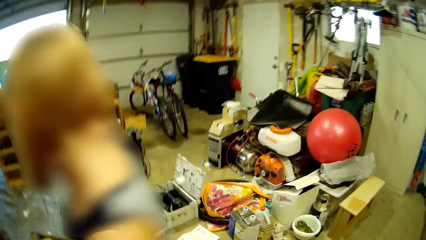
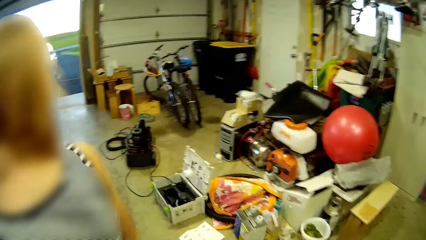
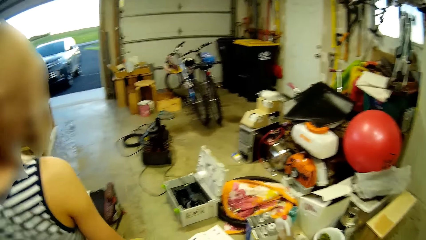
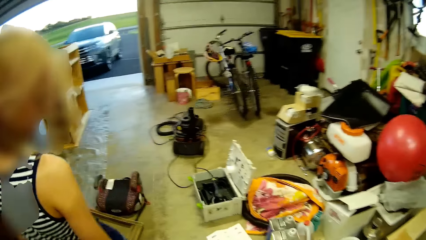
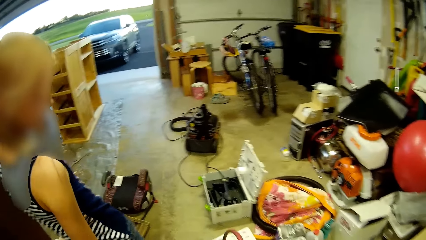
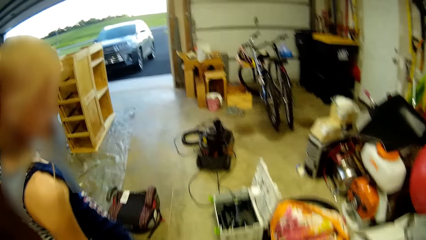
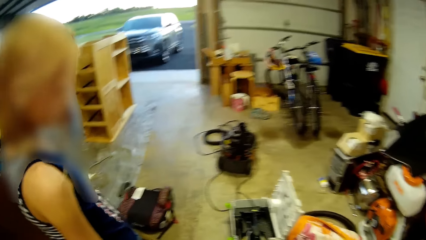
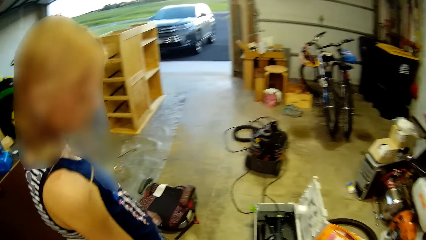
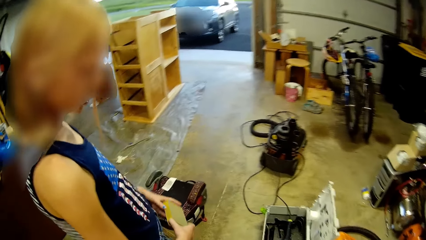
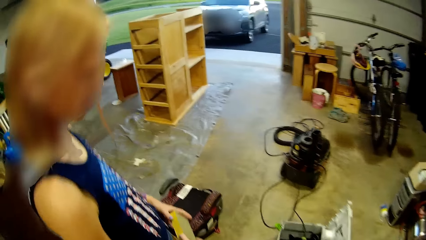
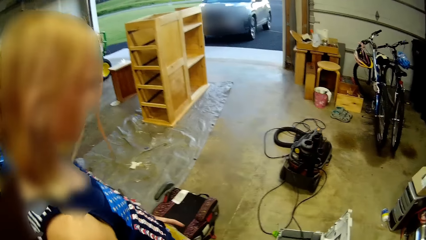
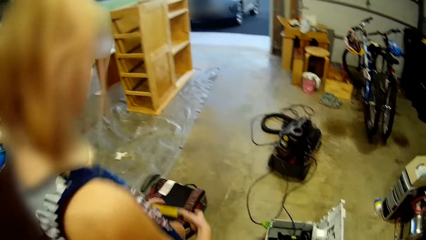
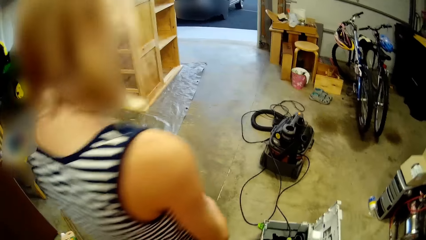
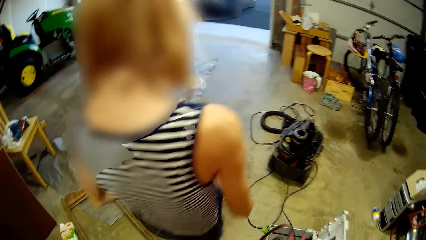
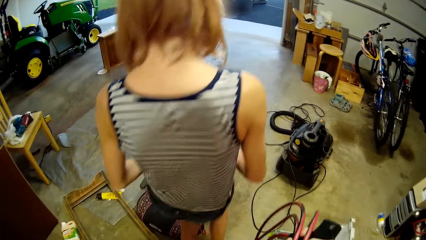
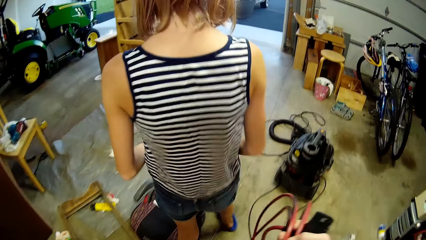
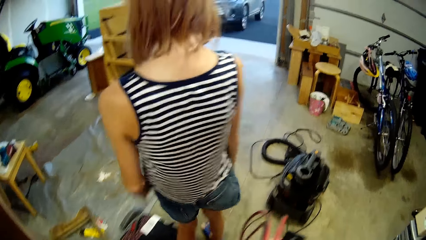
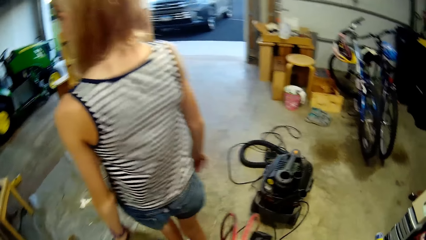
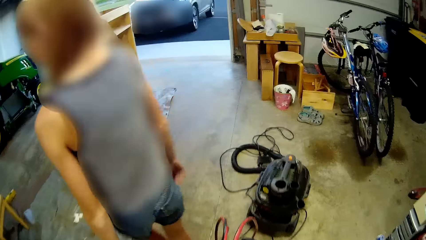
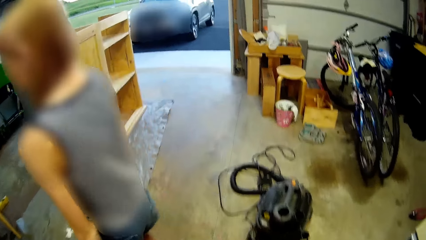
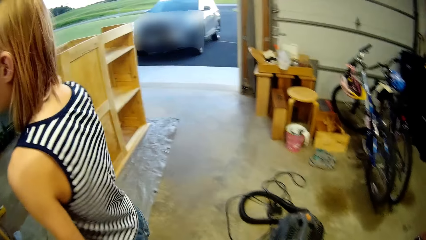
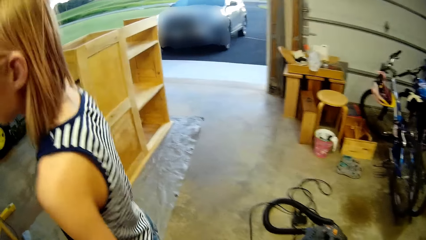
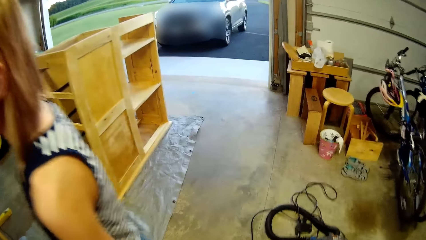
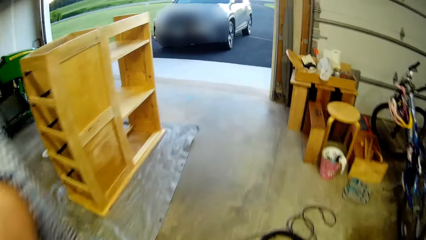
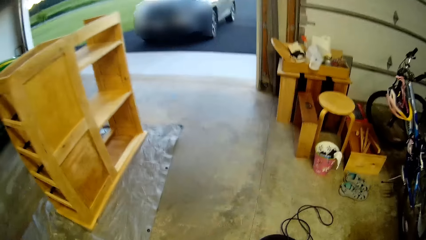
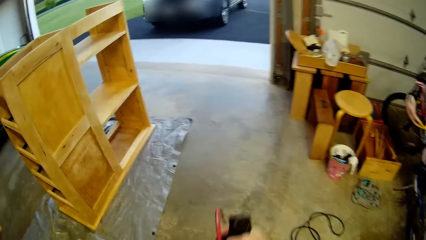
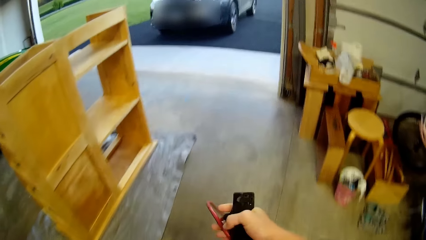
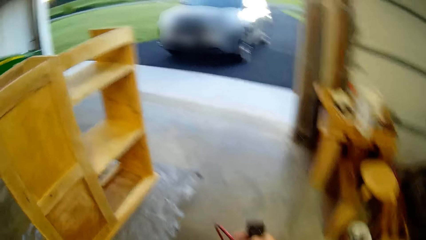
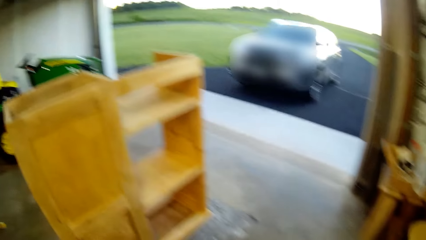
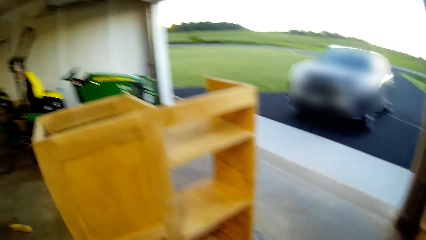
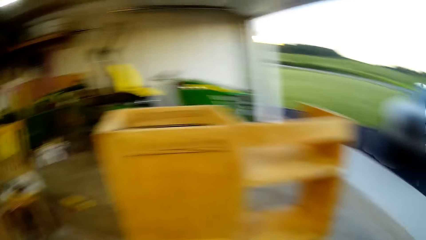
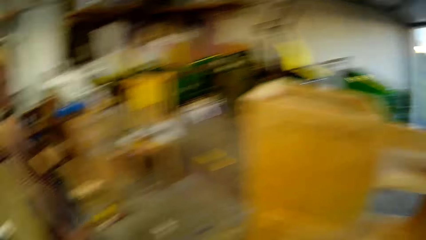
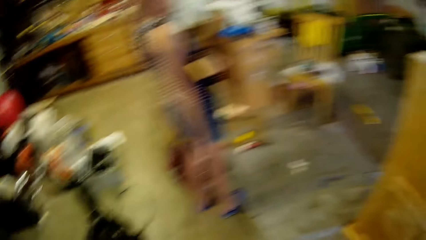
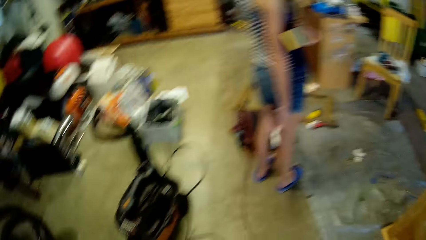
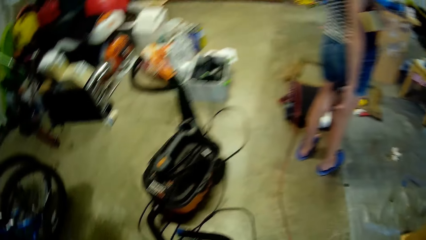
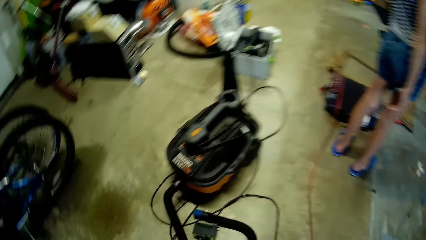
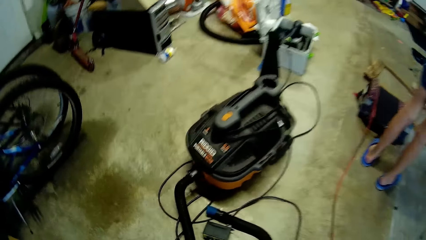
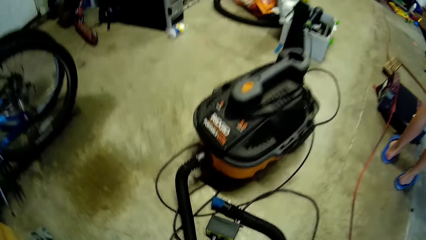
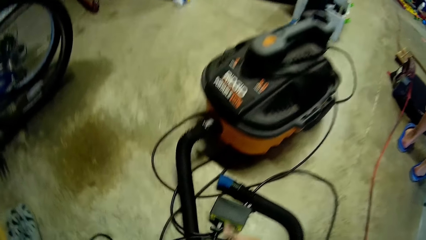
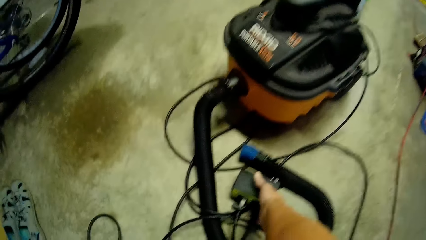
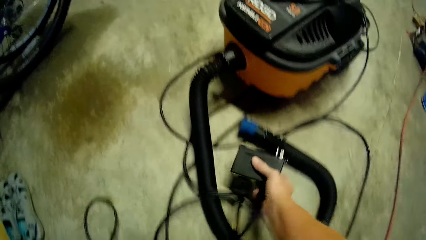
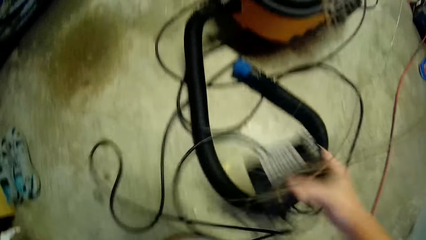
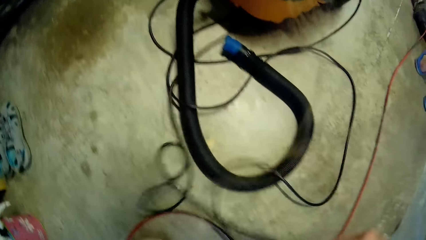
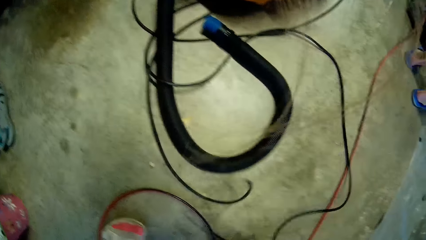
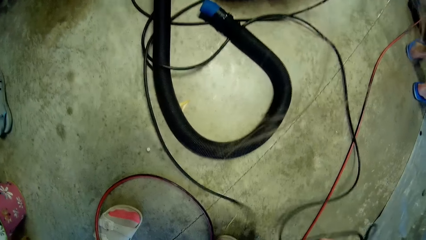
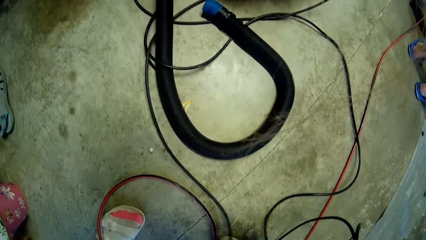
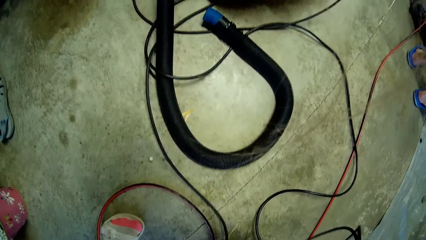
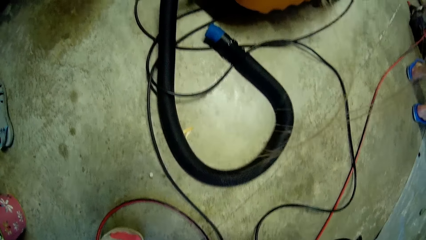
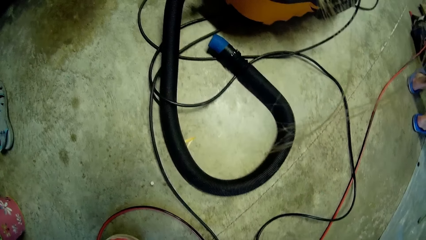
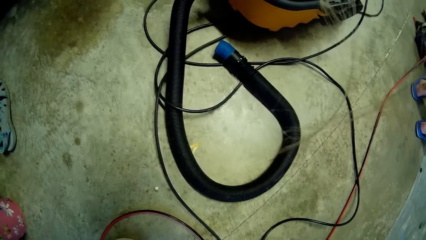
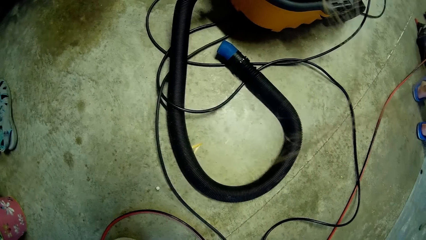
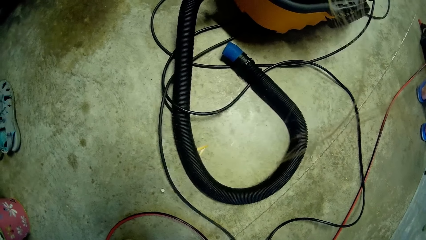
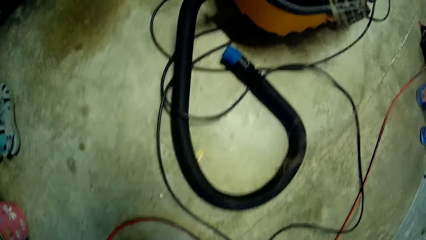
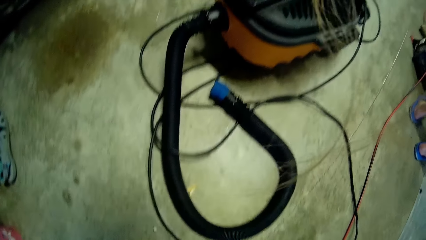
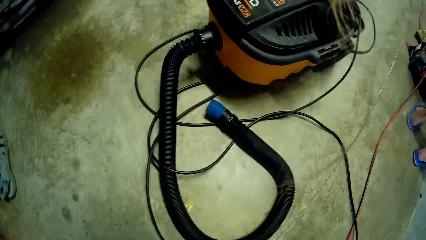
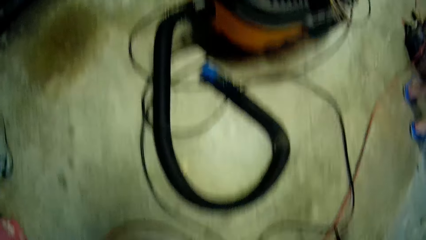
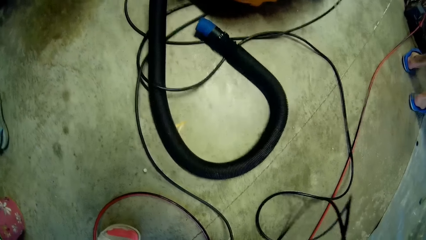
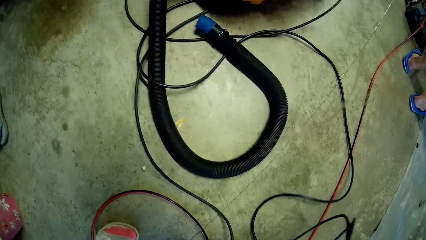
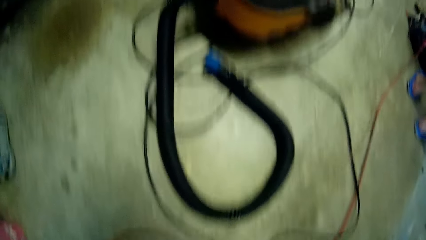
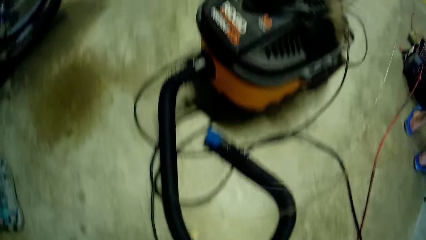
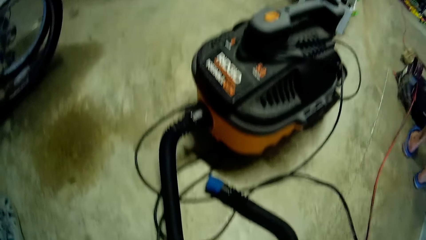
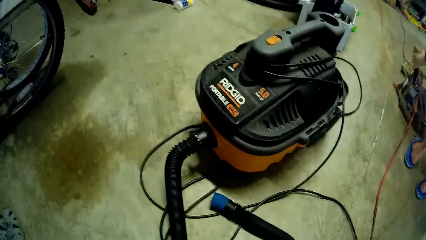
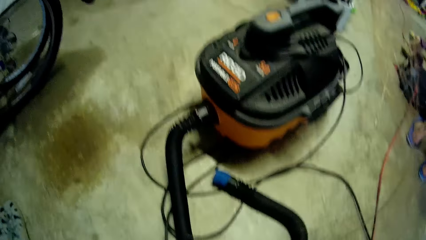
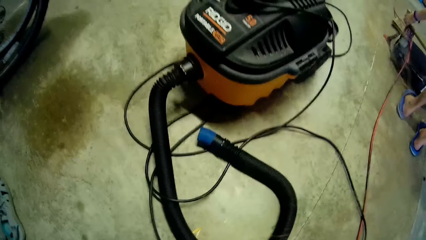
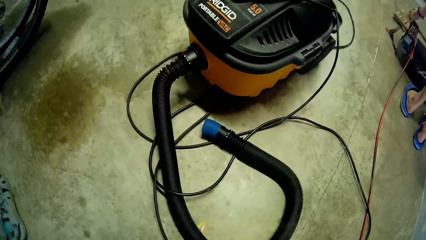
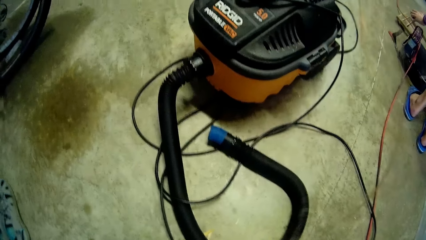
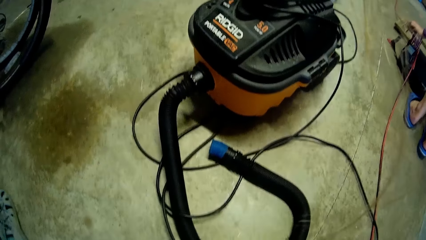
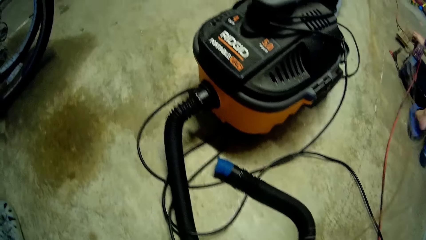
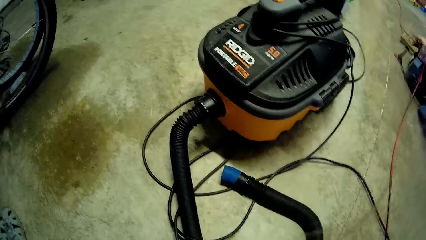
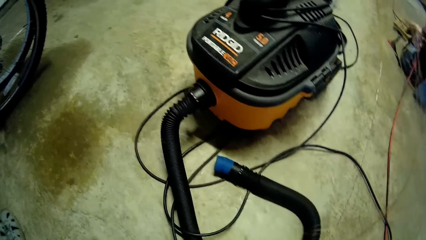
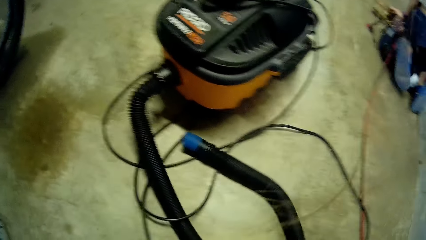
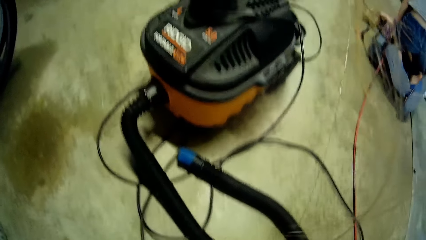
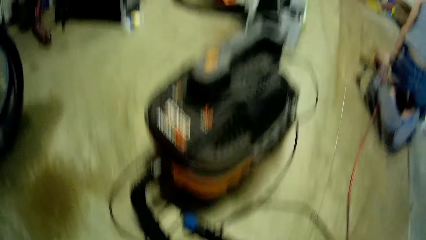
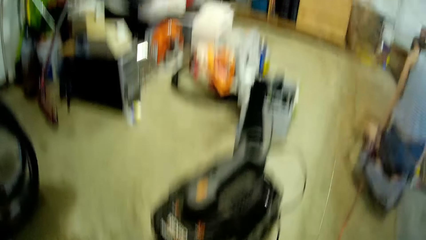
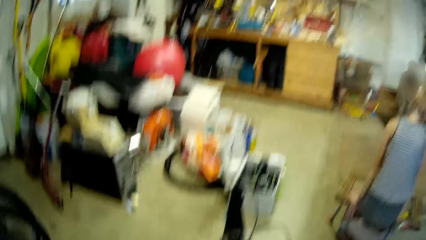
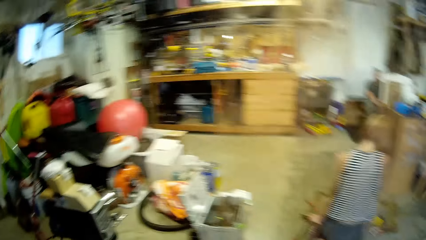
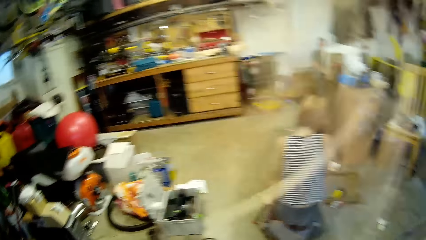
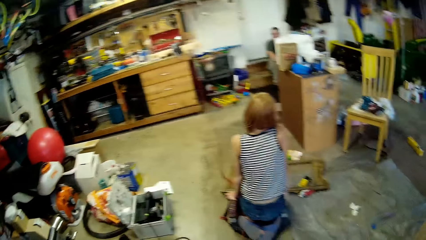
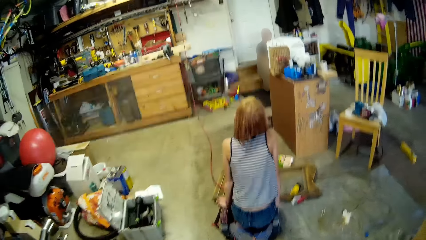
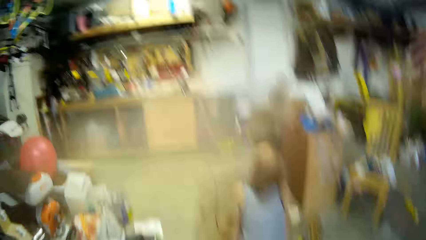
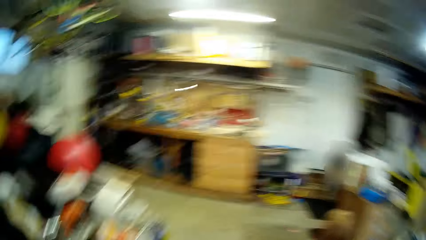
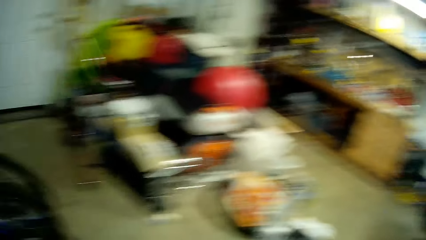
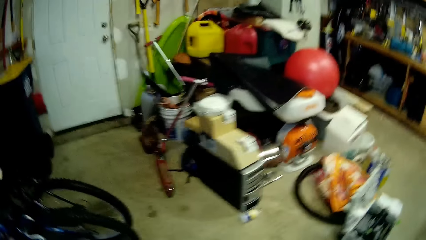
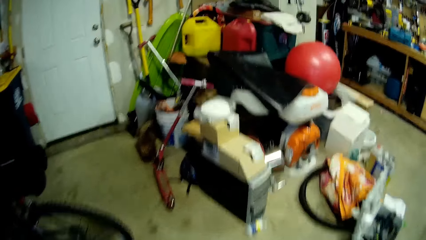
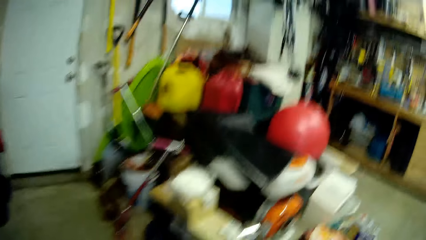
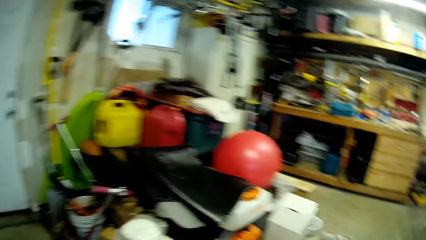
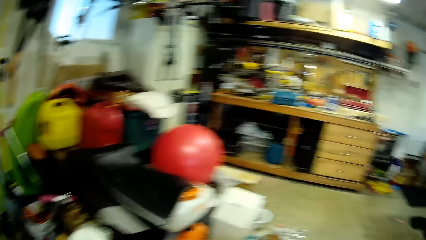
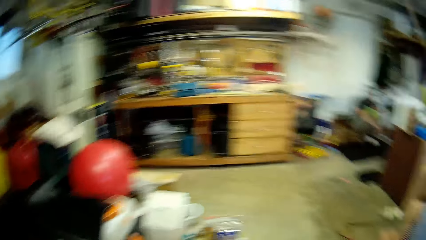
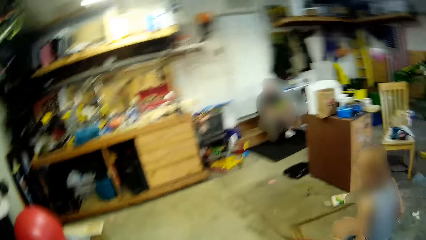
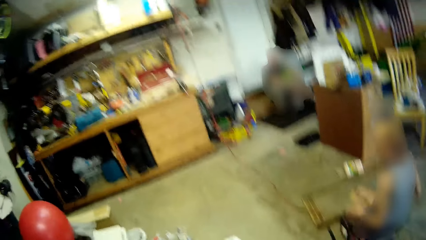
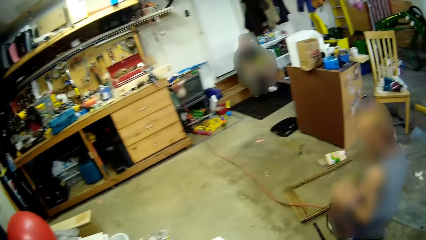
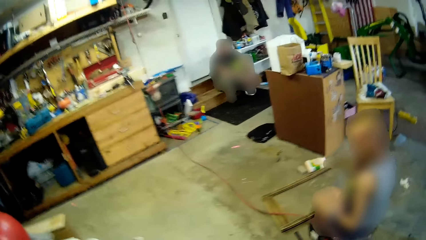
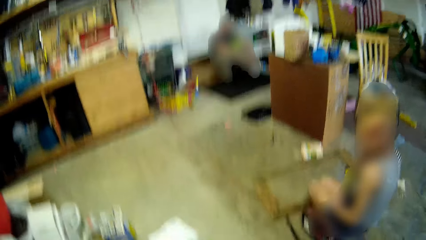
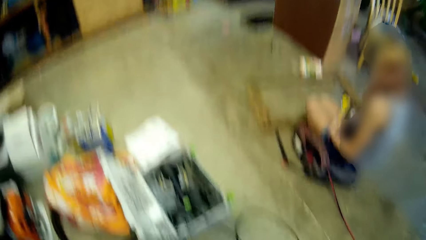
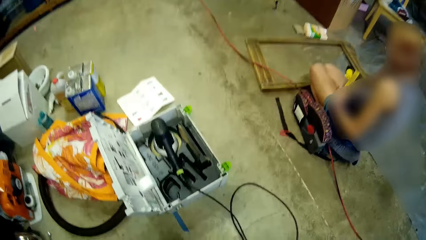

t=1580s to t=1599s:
A lady moves around. The camera wearer walks. They pick up a socket or cable. They look at the cable. They walk around.
